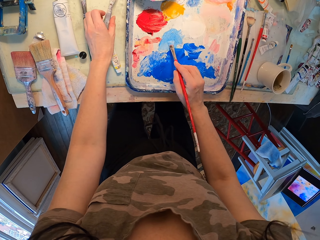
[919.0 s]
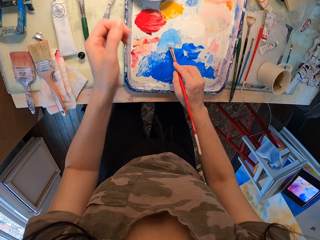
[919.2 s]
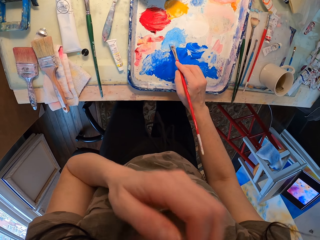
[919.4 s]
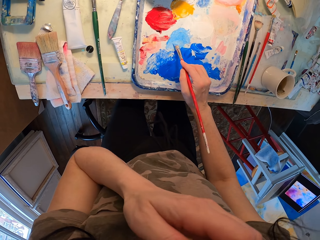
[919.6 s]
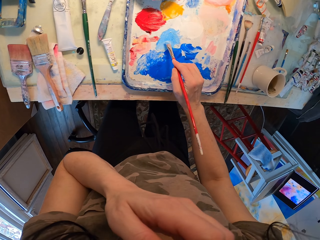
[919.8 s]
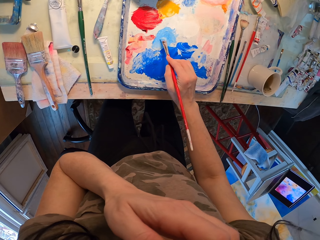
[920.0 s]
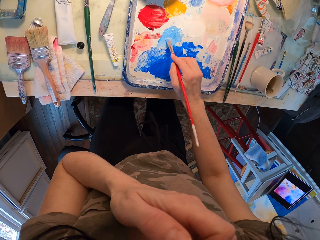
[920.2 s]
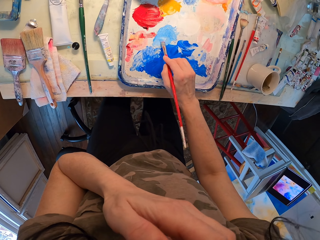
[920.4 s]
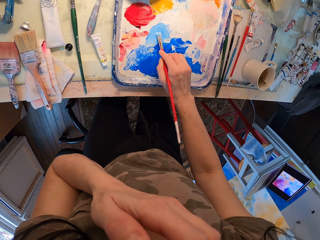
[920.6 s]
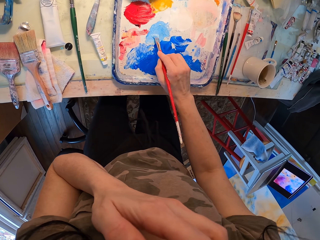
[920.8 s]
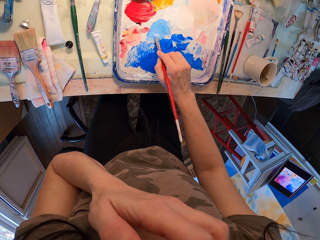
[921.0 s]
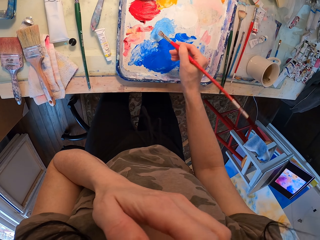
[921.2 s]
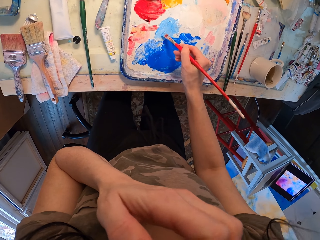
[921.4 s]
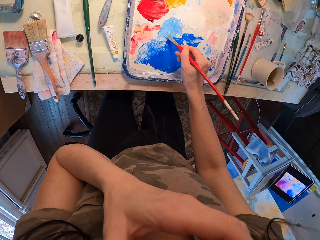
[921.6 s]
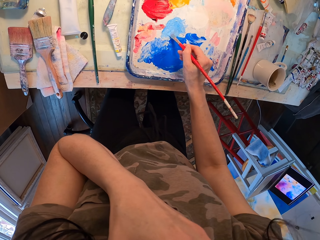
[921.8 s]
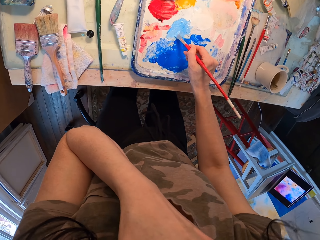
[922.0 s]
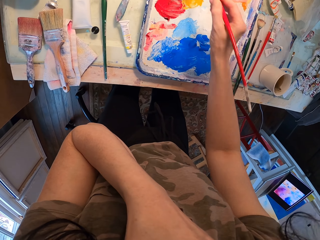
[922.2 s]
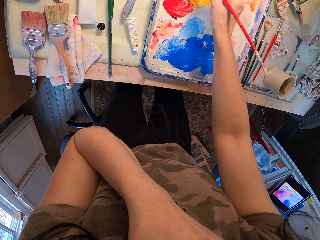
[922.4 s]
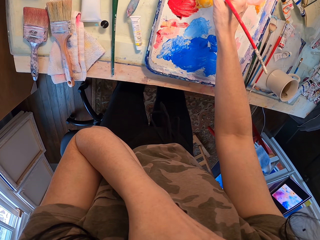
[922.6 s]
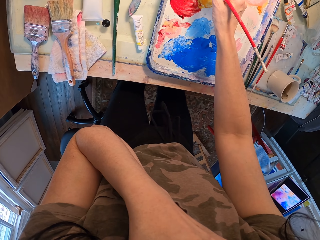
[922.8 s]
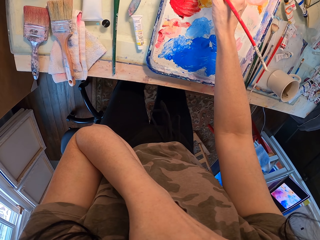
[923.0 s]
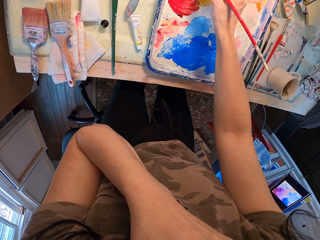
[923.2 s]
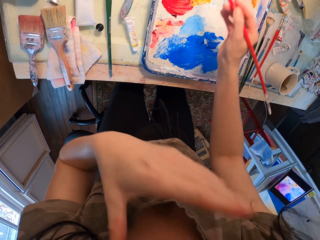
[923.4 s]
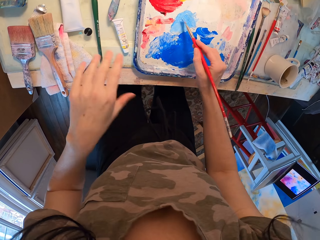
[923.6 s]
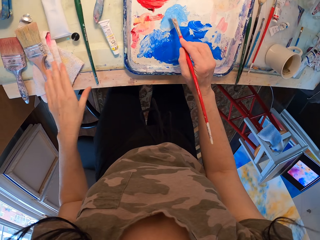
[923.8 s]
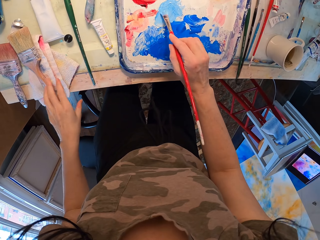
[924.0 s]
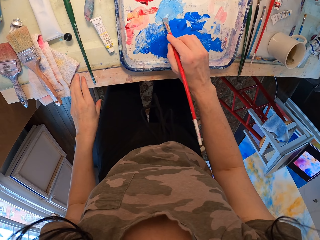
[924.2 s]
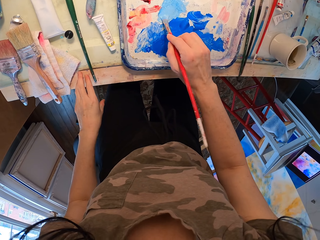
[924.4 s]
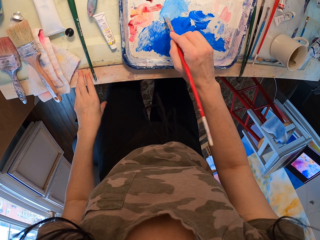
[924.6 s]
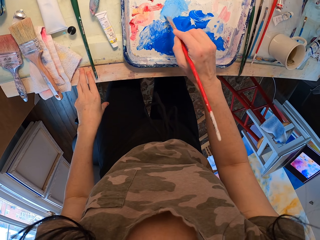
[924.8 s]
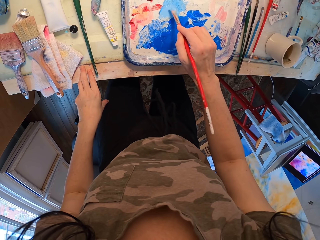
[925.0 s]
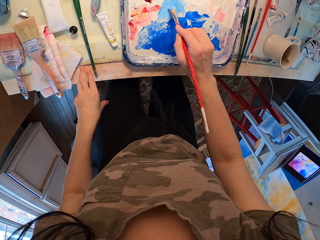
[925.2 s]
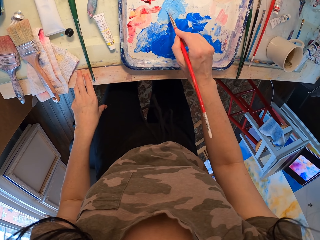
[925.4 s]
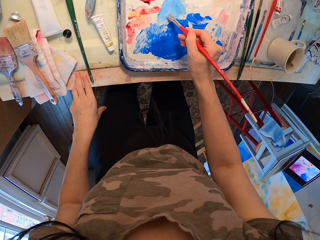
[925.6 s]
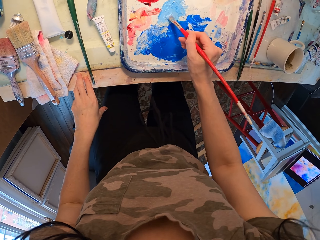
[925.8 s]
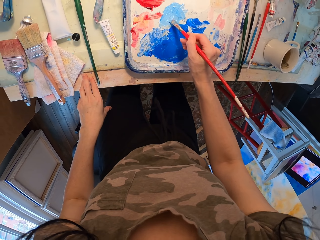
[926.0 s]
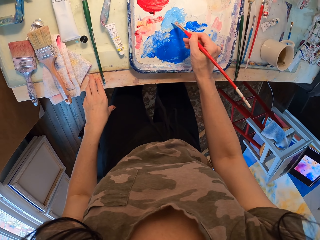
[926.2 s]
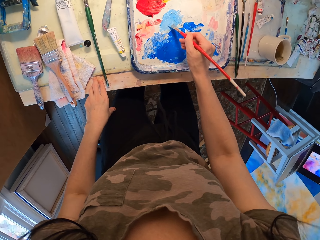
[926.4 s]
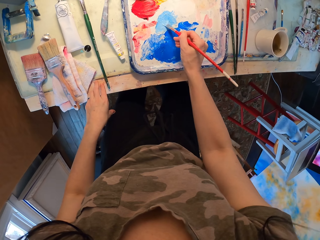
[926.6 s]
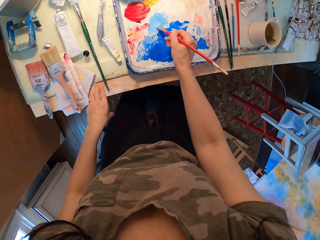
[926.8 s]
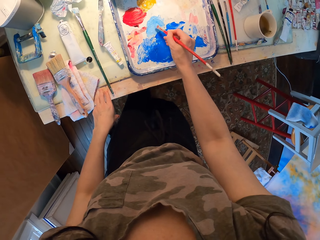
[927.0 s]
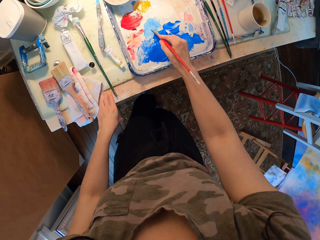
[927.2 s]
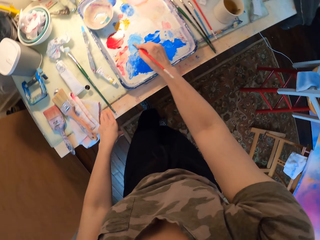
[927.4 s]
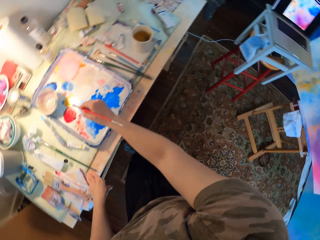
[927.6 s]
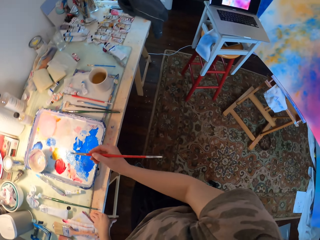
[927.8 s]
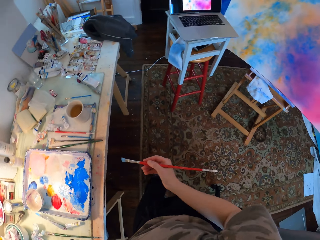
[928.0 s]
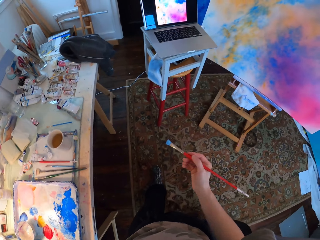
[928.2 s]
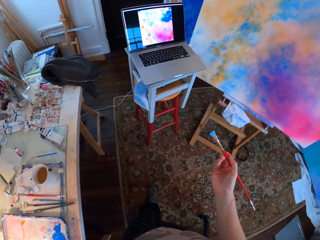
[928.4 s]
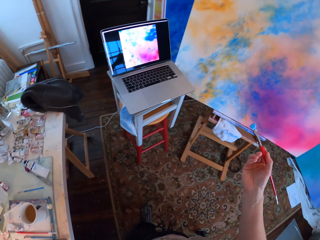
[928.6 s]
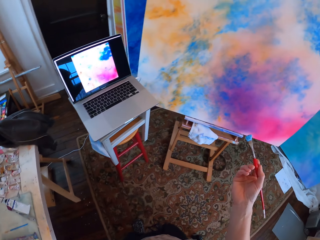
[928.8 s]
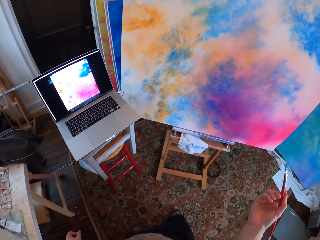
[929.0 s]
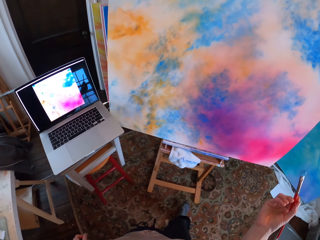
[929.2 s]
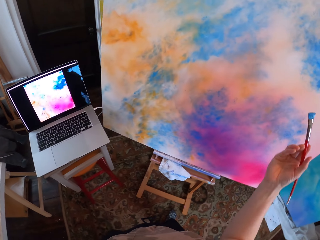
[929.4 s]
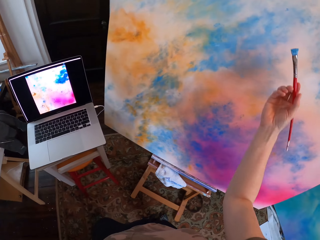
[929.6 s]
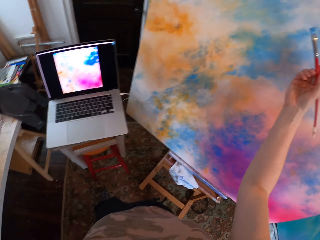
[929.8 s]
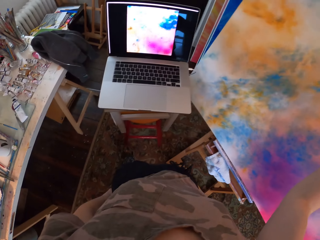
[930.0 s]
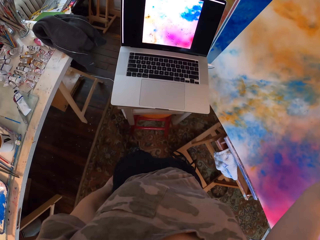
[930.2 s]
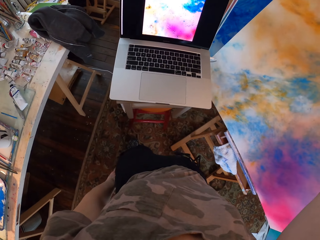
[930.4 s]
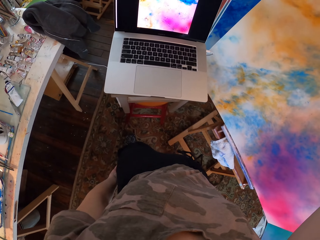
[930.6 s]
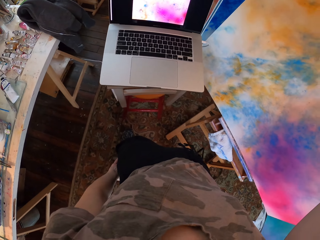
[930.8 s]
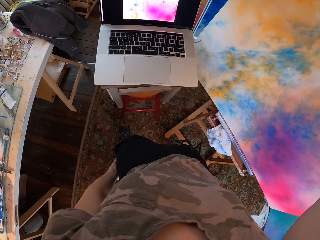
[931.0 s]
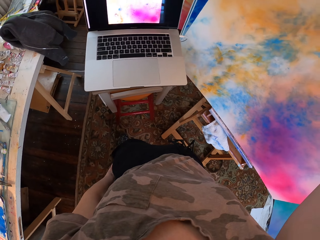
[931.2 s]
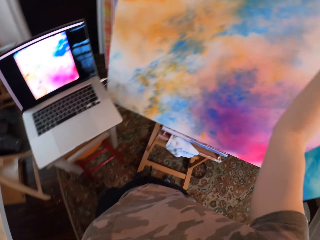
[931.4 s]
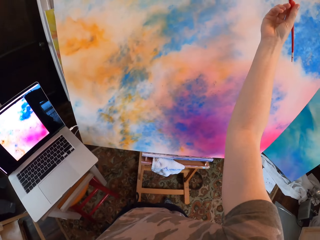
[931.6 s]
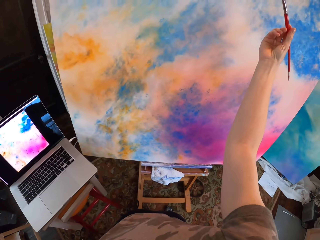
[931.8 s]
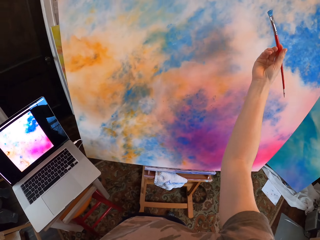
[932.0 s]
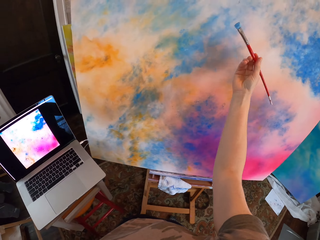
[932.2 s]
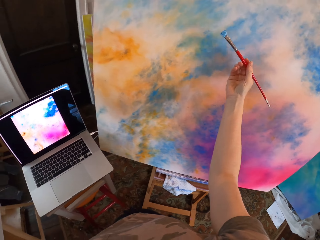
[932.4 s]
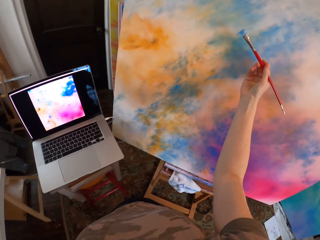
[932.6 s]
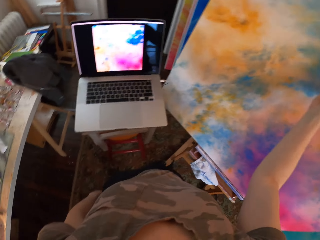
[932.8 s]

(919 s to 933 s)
The camera wearer touches her face. She puts paint on the brush. She moves around. She looks at the laptop.

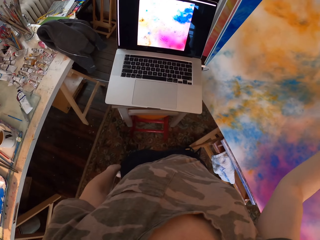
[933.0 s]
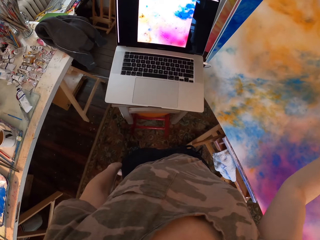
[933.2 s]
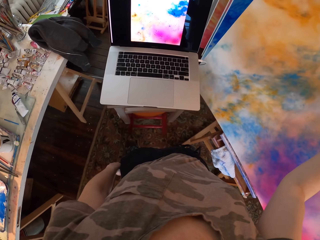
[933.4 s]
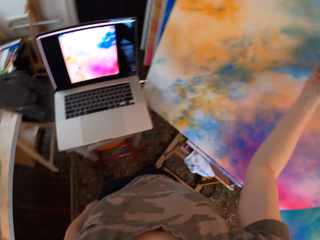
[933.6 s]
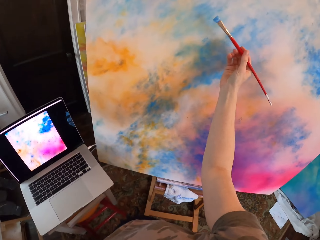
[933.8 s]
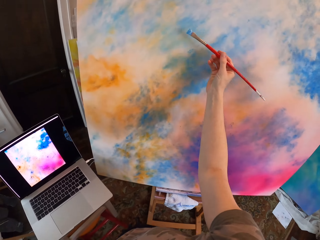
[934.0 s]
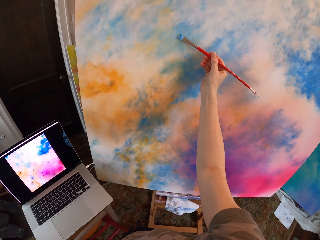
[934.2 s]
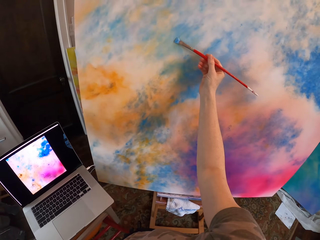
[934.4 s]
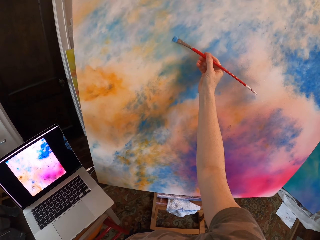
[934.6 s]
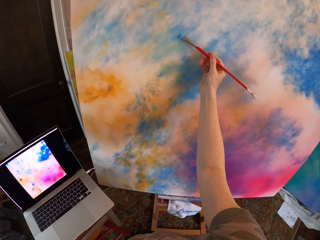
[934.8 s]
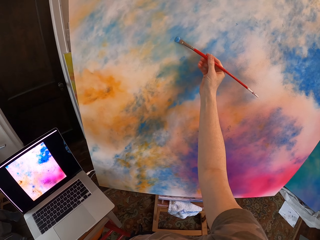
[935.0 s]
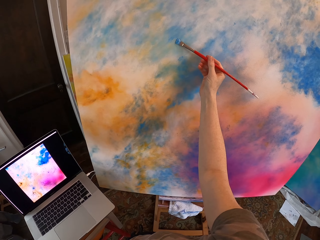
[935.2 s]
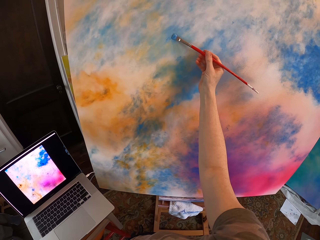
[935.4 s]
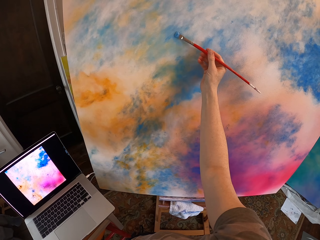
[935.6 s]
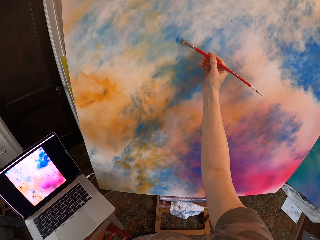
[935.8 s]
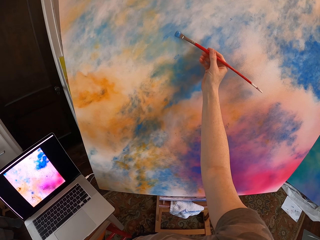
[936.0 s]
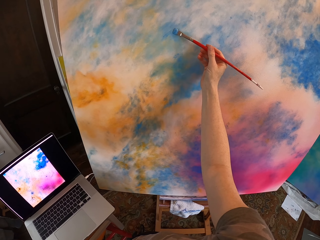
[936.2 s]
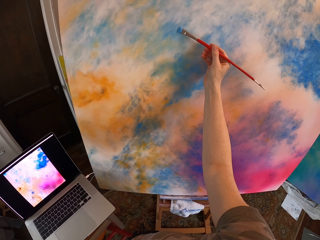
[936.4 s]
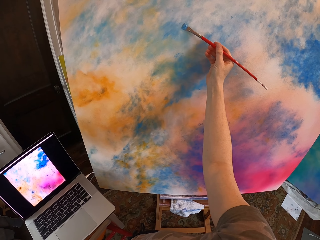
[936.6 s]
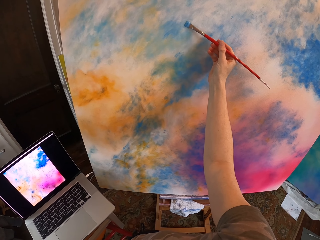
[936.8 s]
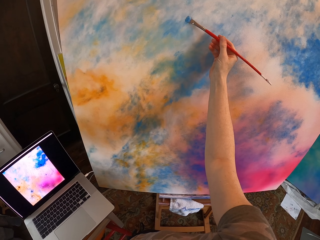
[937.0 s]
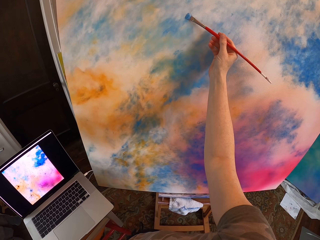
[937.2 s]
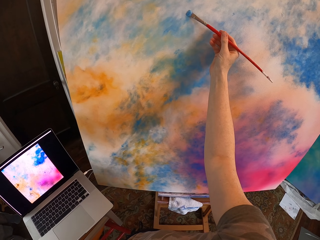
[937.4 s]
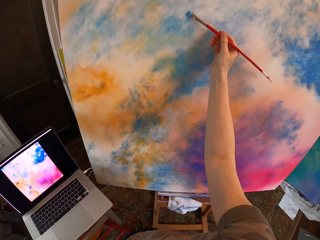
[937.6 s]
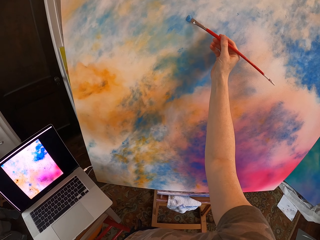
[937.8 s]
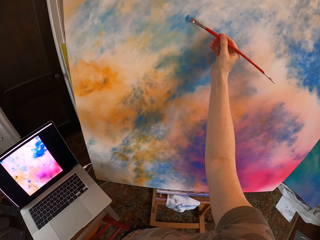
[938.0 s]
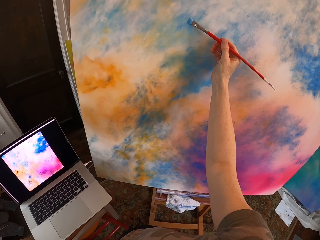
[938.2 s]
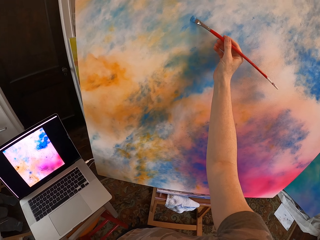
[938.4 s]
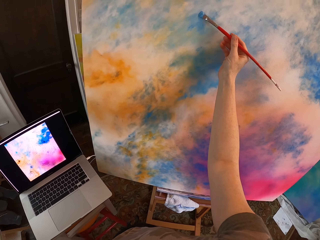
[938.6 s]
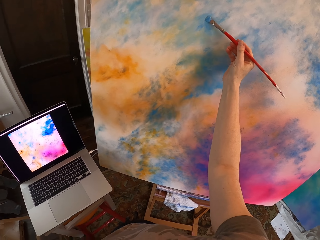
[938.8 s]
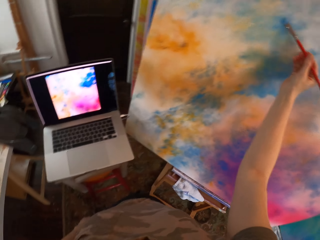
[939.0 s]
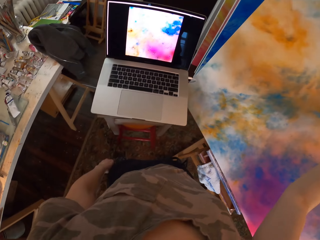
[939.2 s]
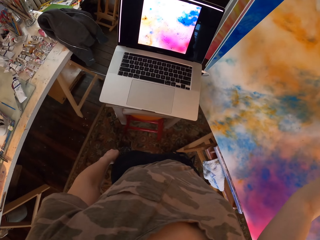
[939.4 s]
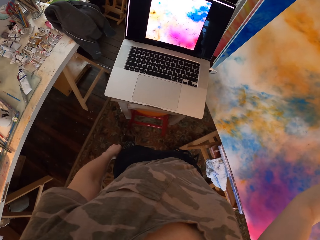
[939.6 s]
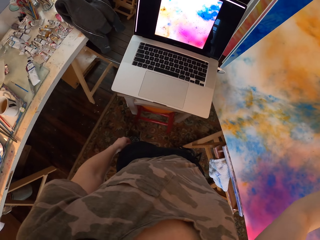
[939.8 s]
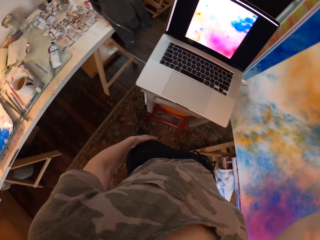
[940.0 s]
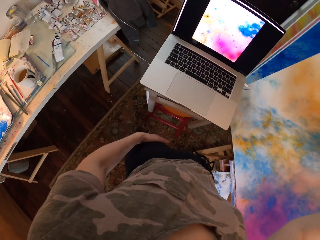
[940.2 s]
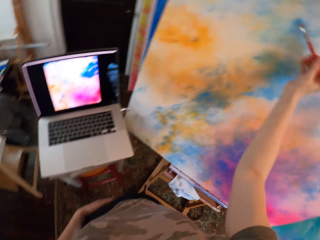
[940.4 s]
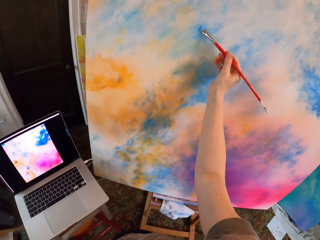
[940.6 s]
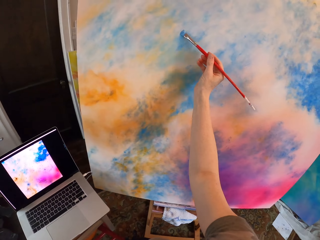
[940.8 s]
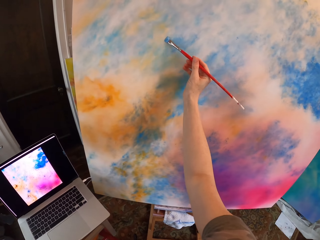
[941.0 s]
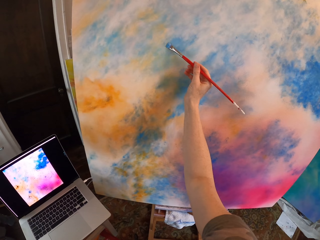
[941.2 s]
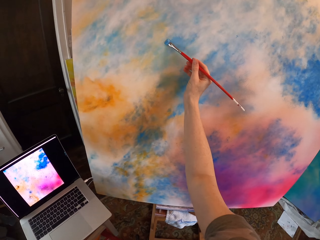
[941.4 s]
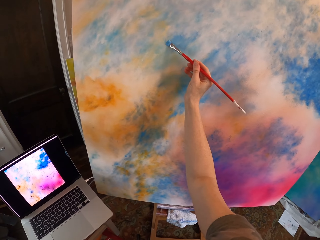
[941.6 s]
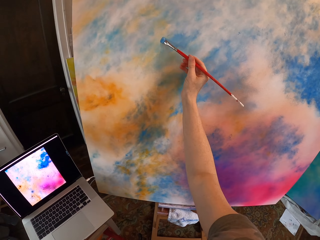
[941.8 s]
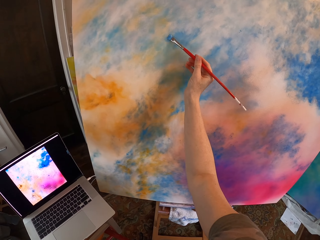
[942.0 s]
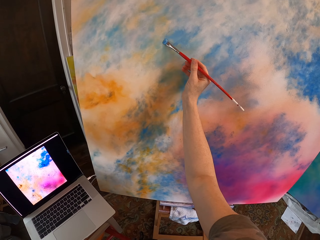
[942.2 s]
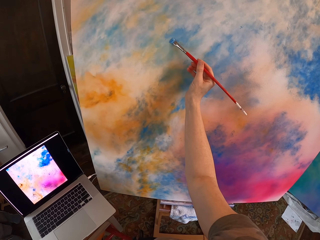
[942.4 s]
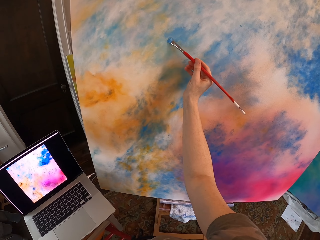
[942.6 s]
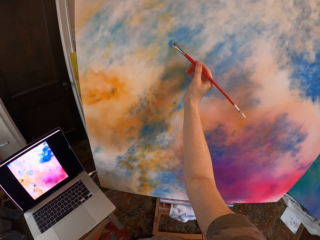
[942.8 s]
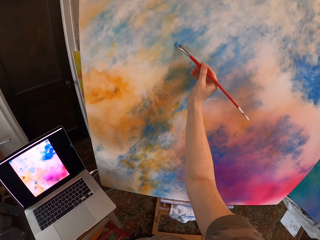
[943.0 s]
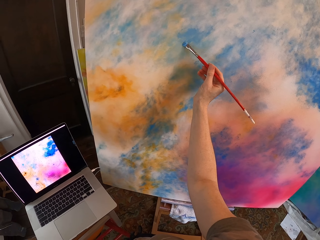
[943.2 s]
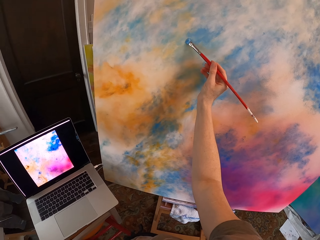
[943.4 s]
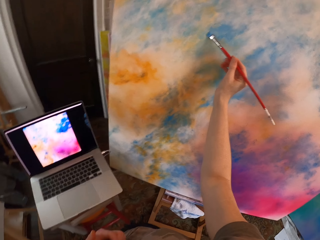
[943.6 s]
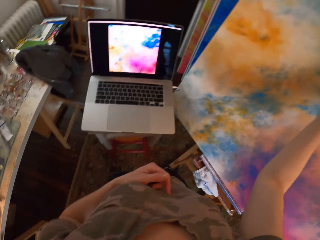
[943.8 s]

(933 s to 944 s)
The camera wearer paints the canvas. They look at the laptop. They paint the canvas.
